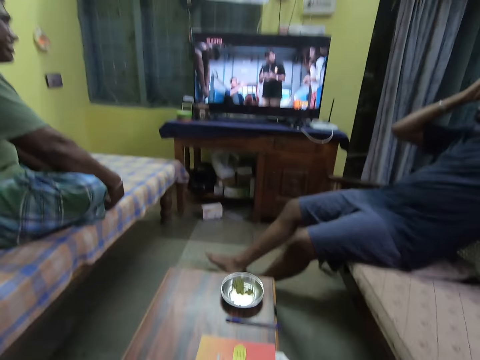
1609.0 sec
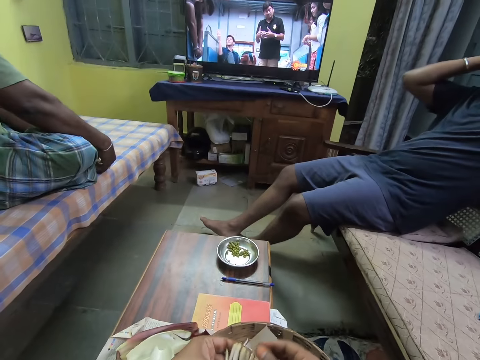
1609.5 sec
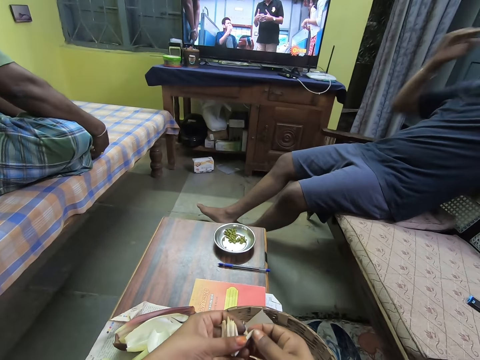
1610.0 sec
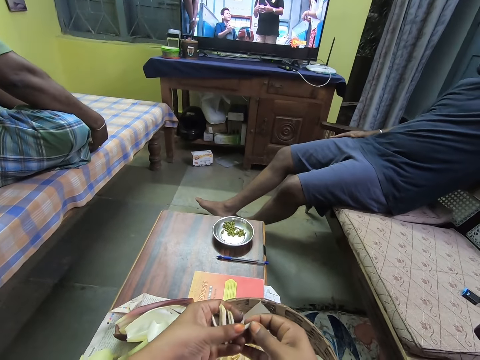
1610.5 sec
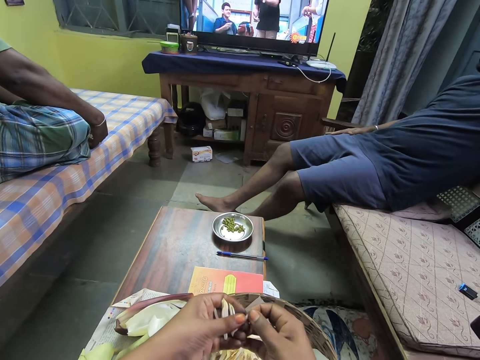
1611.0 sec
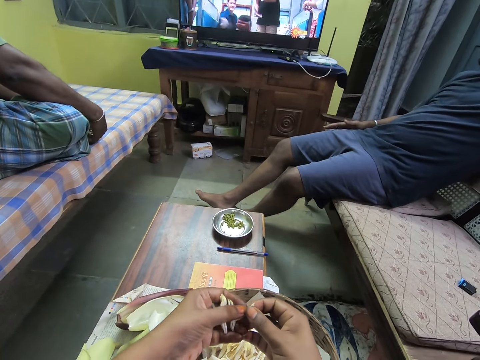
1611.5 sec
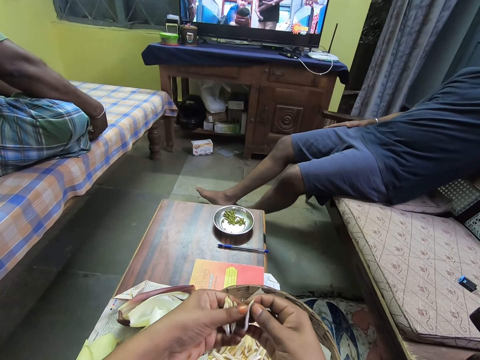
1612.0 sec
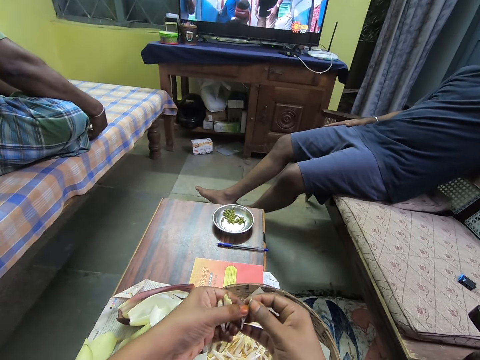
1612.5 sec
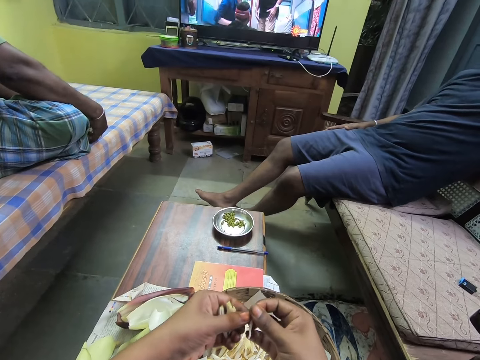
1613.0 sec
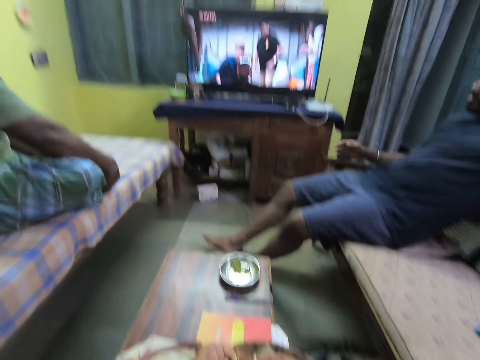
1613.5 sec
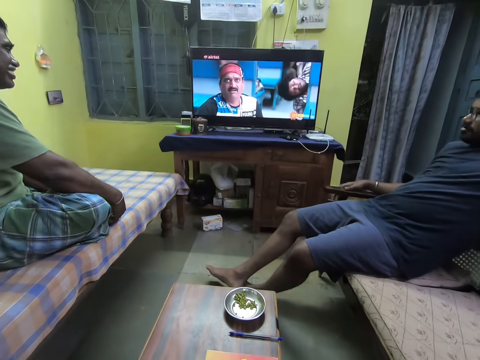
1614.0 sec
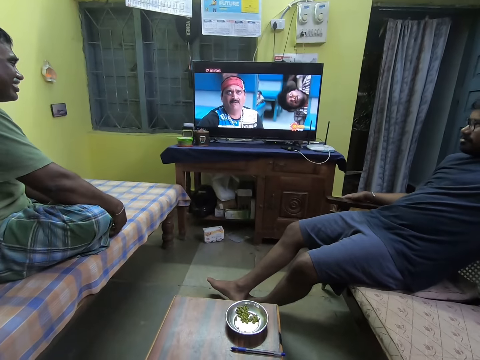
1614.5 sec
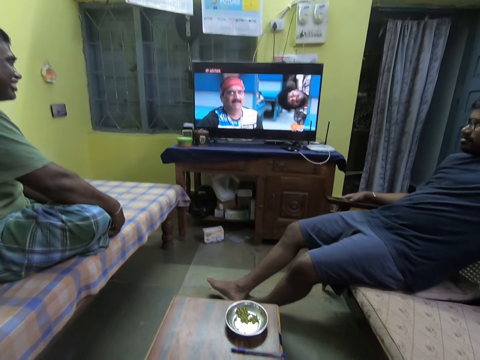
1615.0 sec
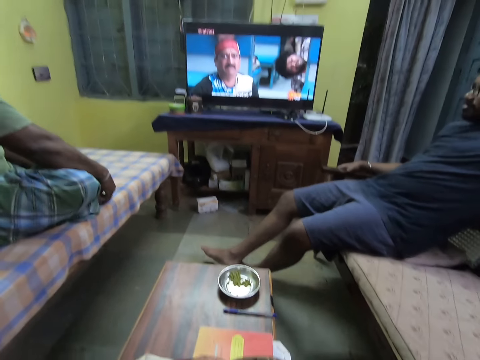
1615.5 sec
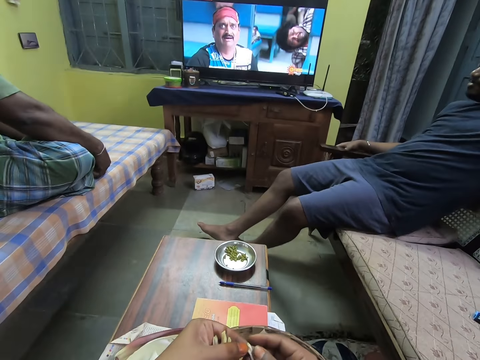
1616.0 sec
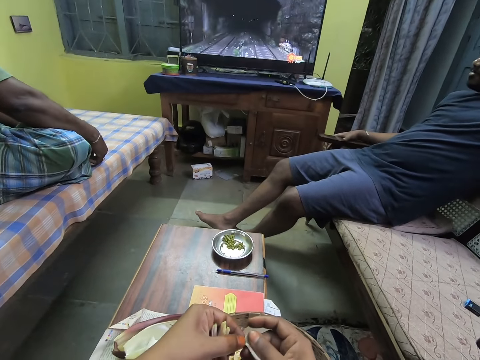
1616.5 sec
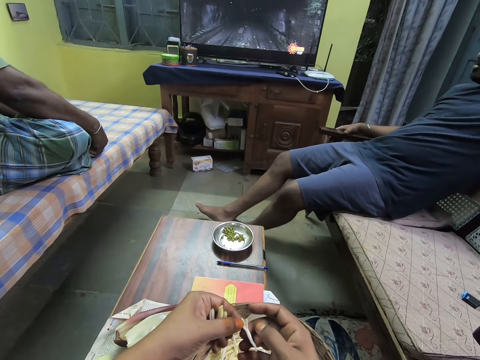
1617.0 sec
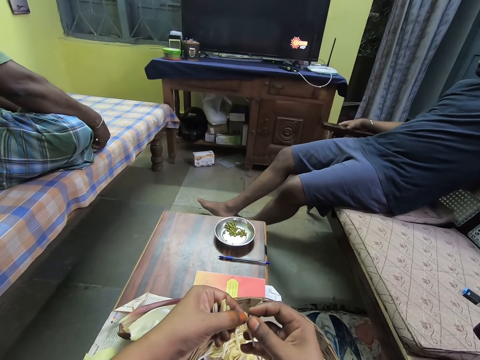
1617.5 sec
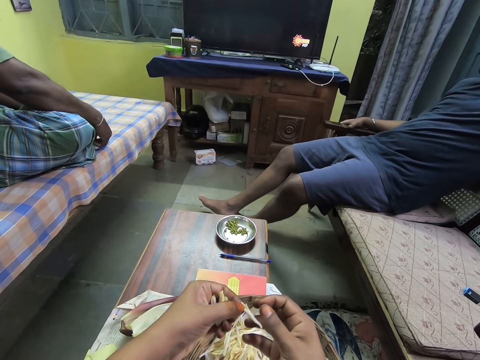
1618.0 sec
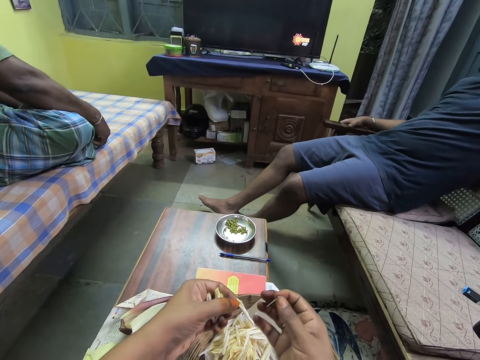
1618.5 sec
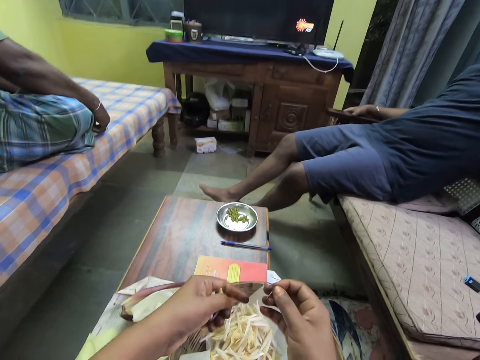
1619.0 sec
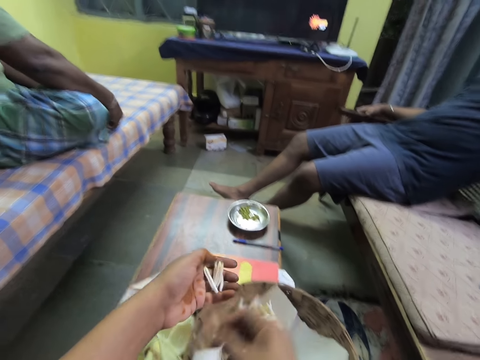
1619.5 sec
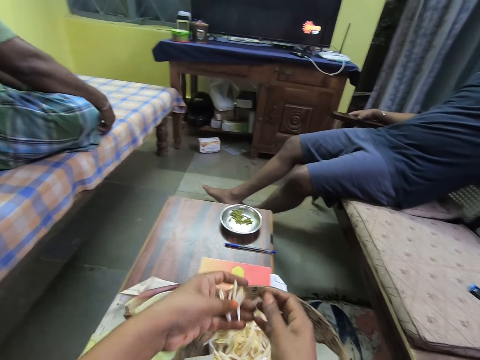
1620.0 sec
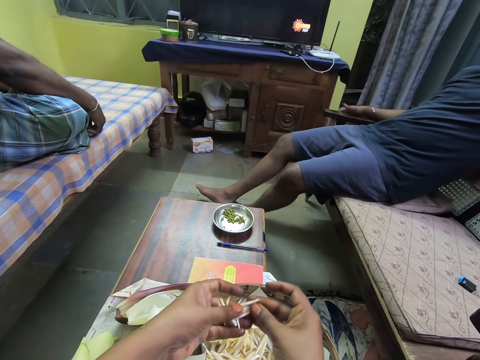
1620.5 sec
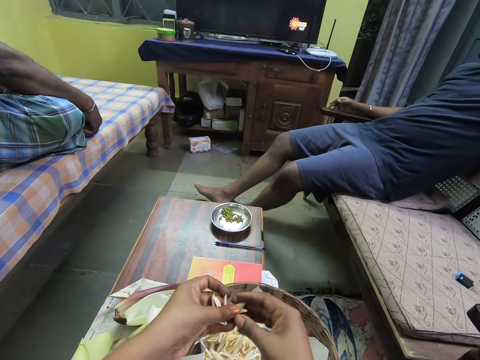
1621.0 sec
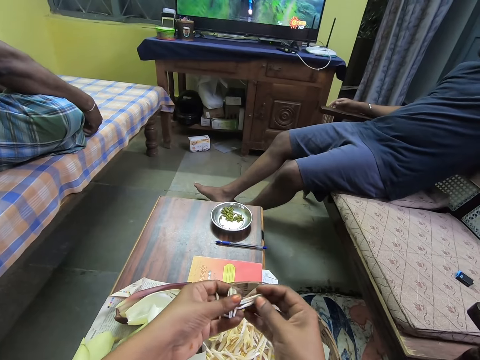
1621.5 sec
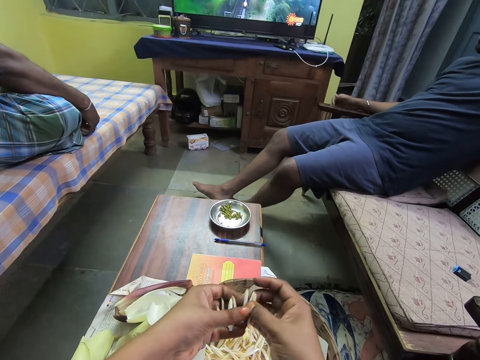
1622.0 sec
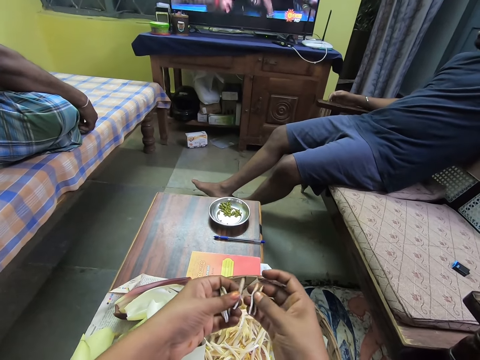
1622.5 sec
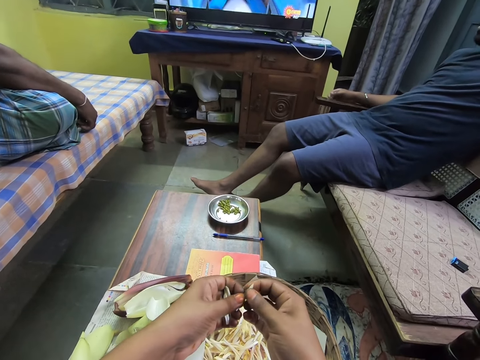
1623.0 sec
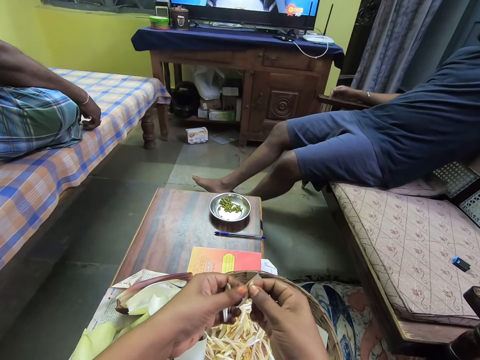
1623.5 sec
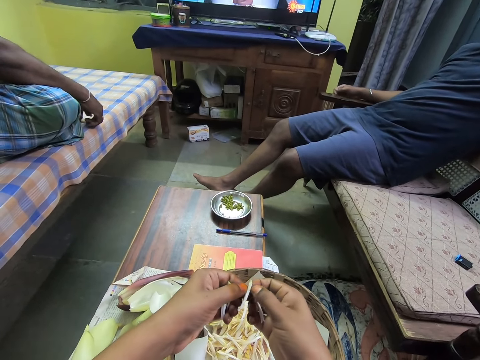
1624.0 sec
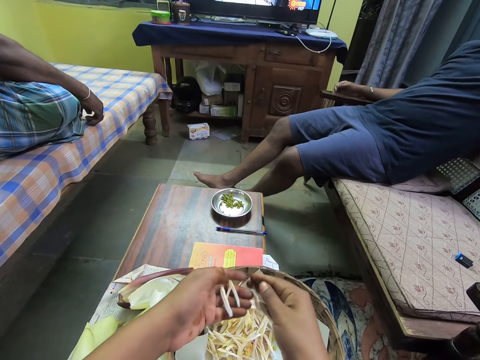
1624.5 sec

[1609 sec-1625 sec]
The camera wearer peels the wrap of a corn with her hands. She drops the wrap of the corn into the bowl on the table with her right hand. She peels a wrap of the corn into the bowl on the table with her hands.

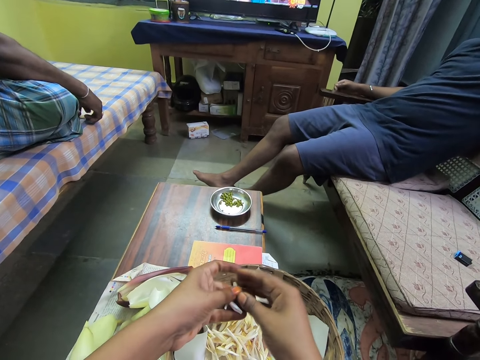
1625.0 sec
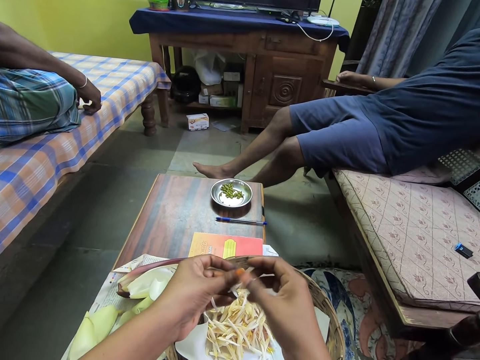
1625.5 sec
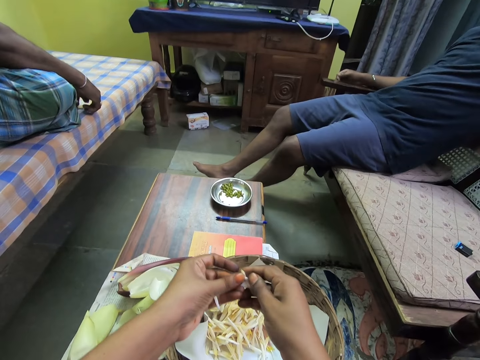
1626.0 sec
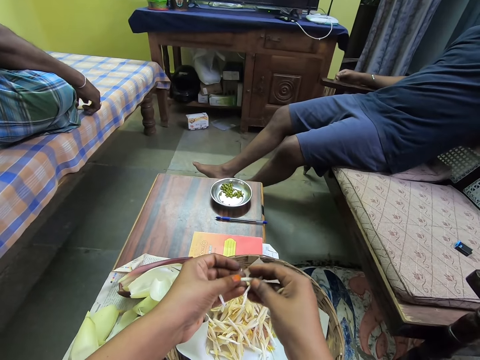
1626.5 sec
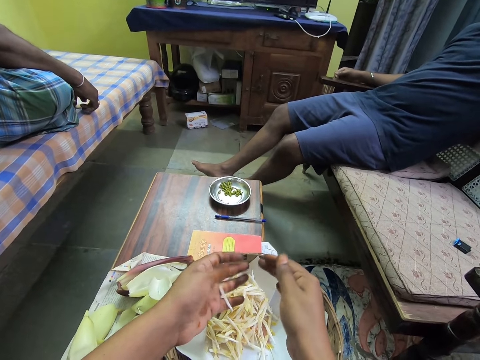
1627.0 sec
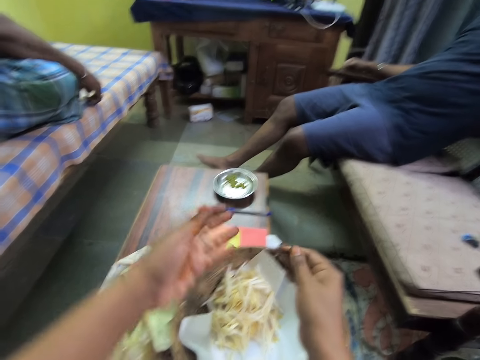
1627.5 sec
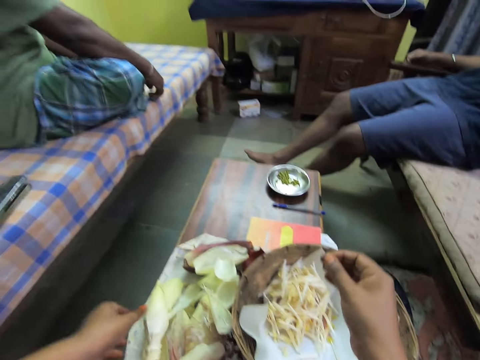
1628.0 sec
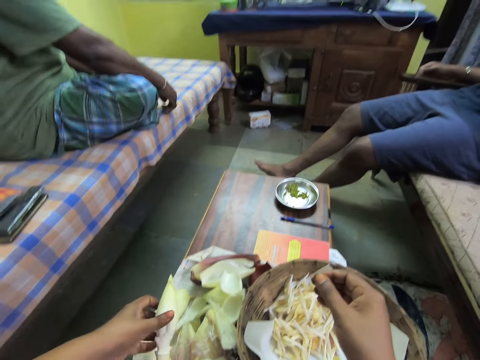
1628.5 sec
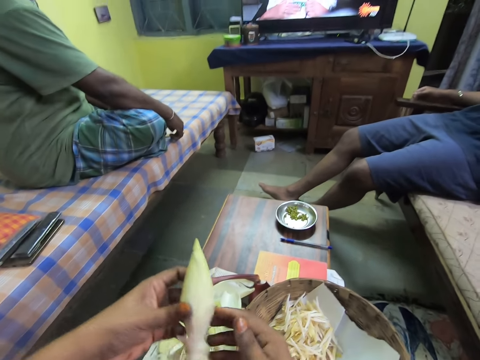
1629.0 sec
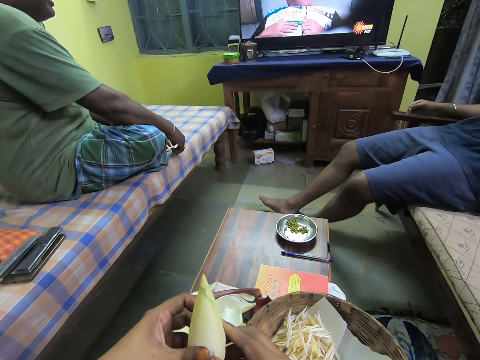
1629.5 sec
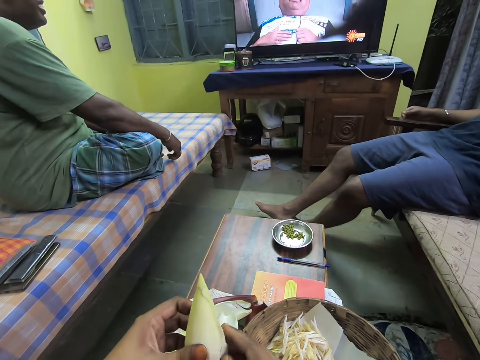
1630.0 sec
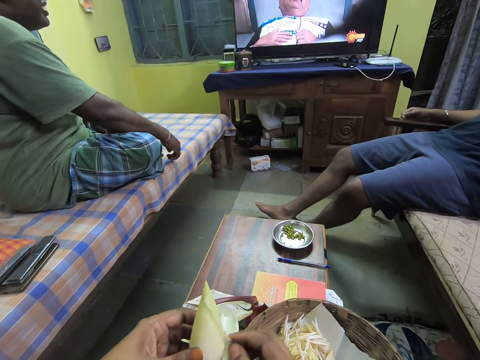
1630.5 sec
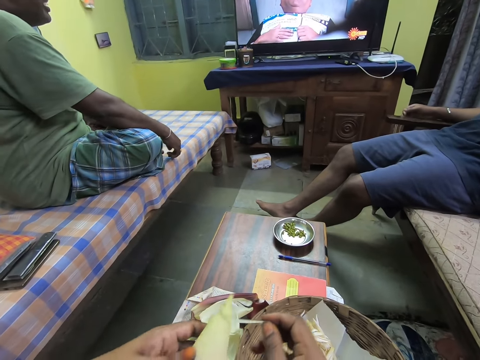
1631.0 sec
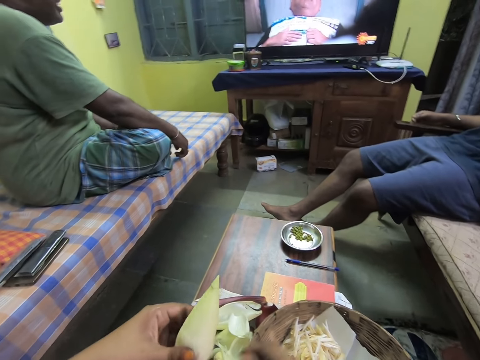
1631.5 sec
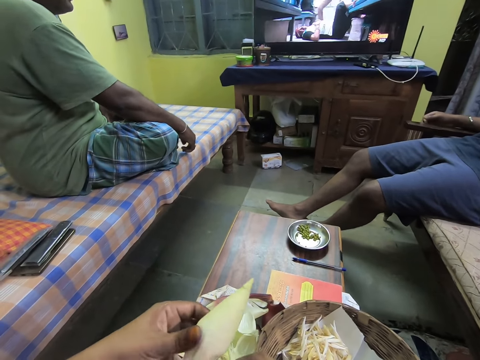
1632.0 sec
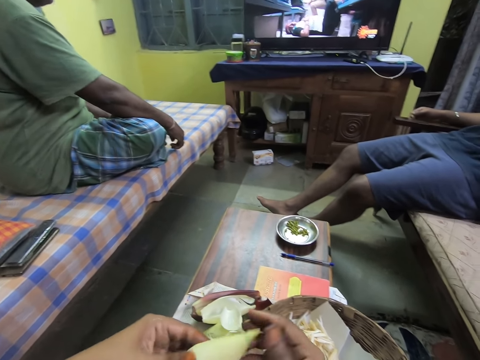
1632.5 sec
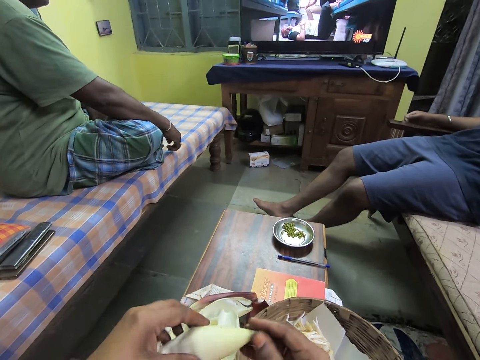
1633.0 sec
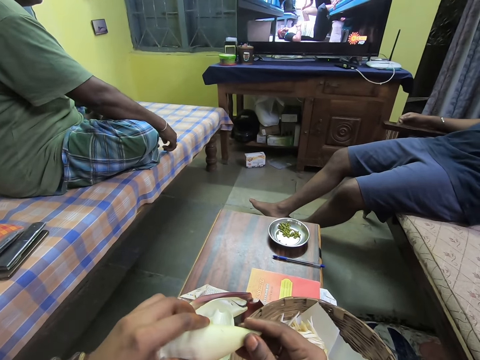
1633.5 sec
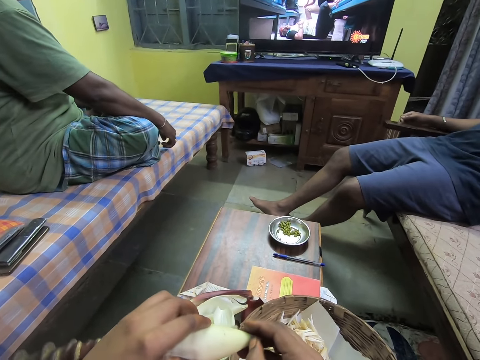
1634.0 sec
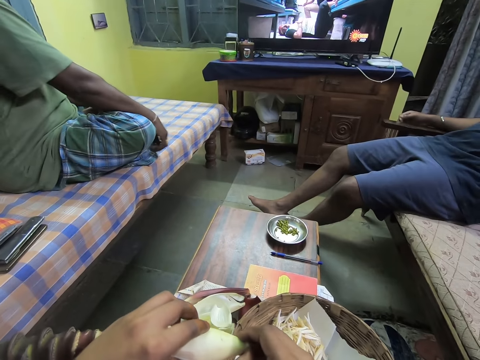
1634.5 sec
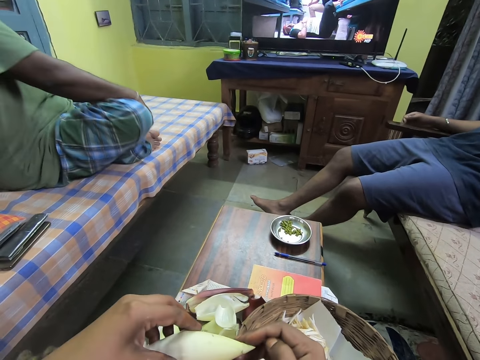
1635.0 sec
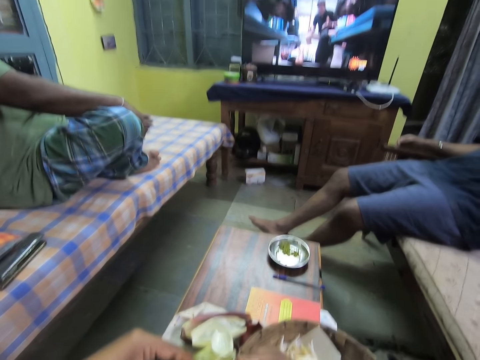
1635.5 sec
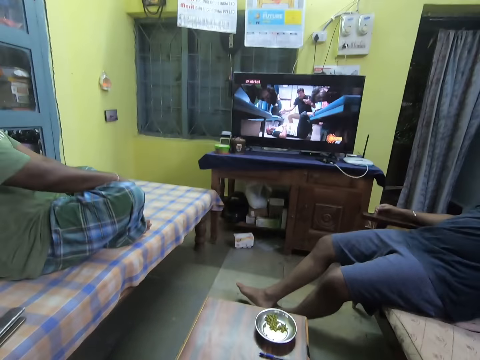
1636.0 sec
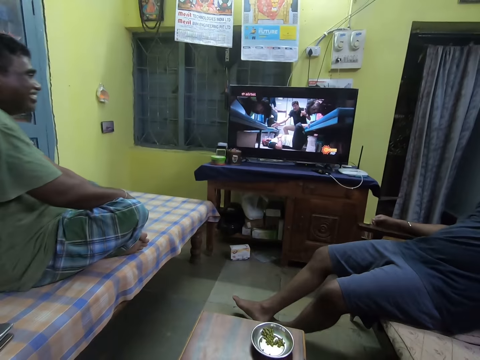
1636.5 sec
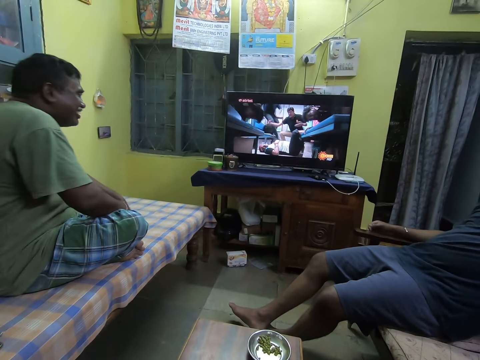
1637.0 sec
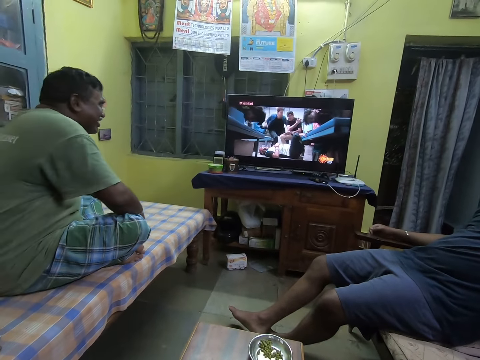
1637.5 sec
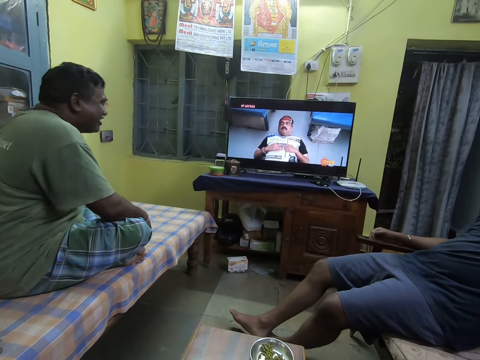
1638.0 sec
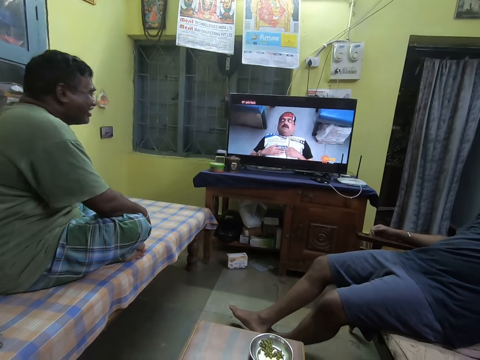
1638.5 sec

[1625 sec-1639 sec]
The camera wearer picks a corn from the table with her left hand. She shucks the corn with her hands.
